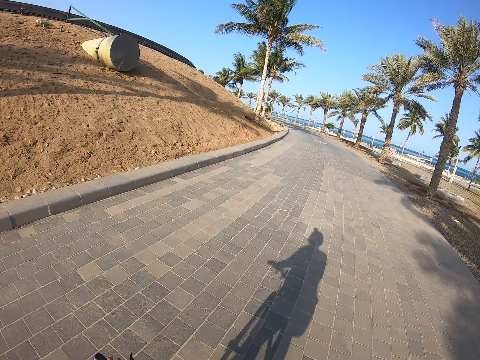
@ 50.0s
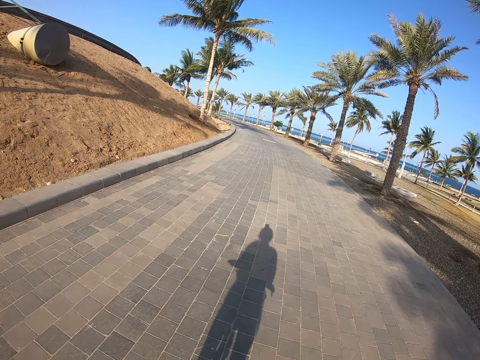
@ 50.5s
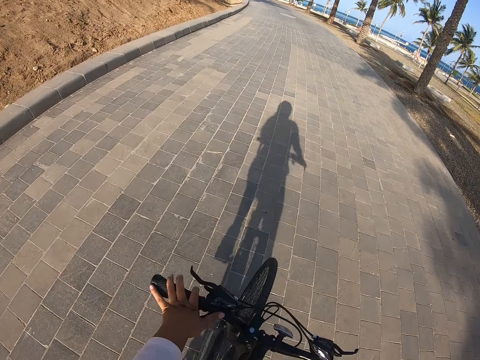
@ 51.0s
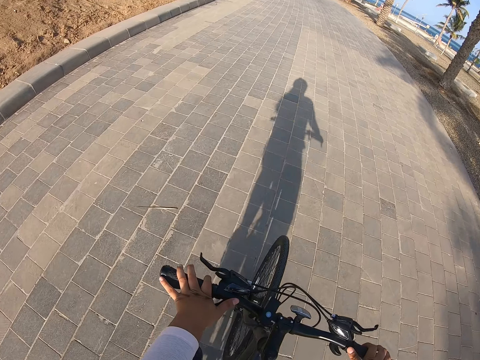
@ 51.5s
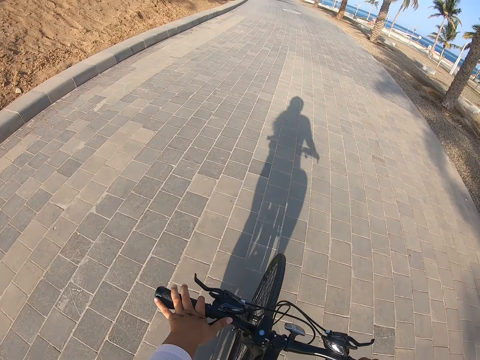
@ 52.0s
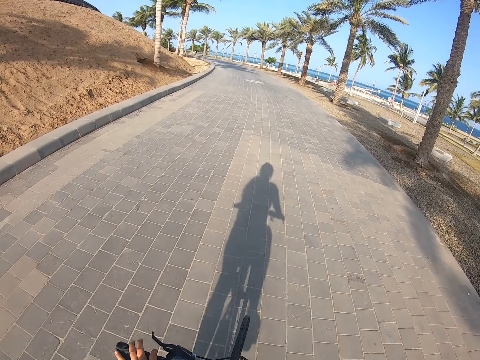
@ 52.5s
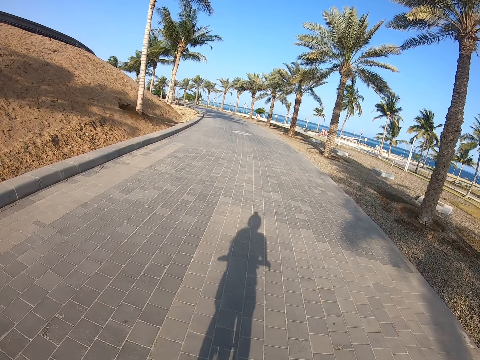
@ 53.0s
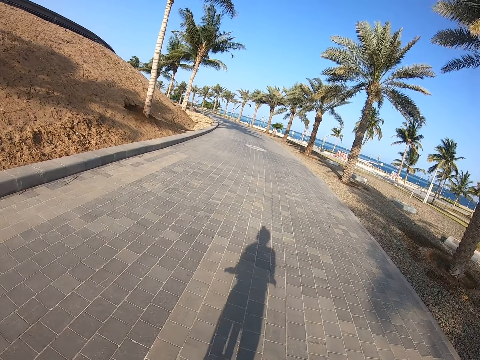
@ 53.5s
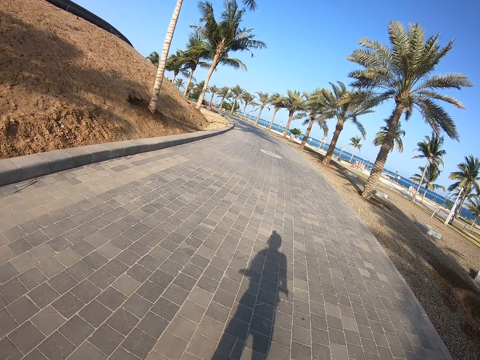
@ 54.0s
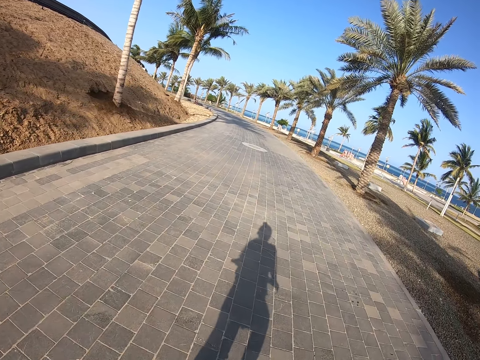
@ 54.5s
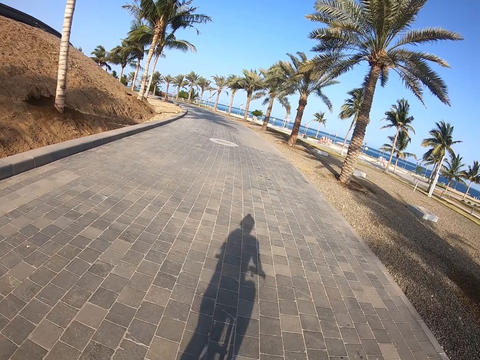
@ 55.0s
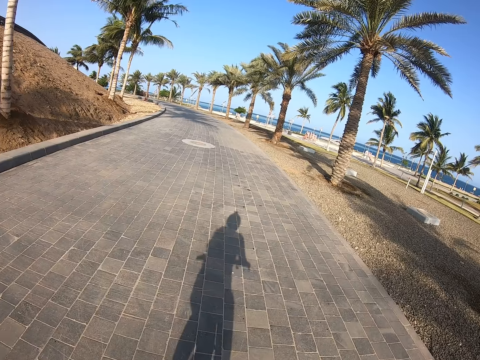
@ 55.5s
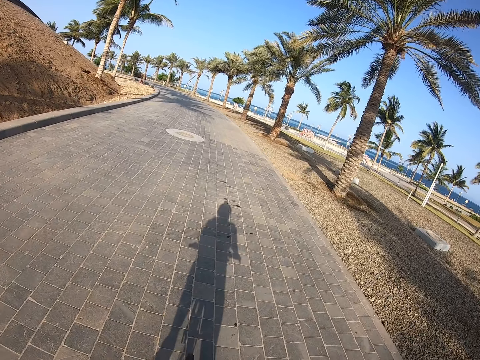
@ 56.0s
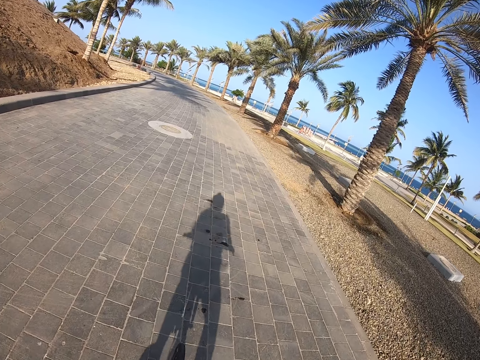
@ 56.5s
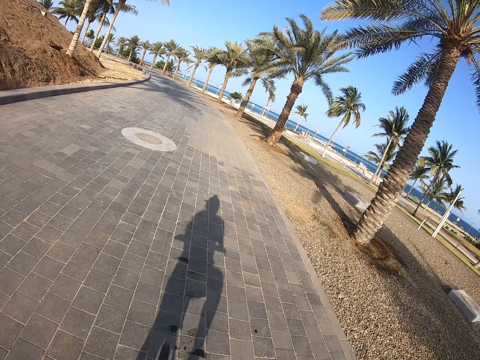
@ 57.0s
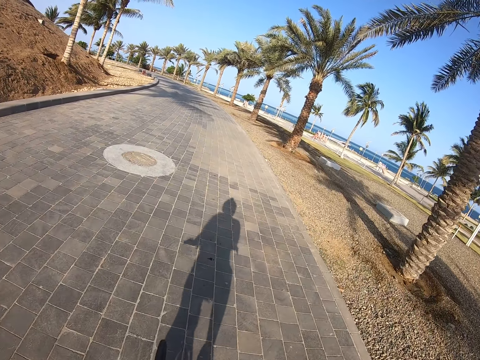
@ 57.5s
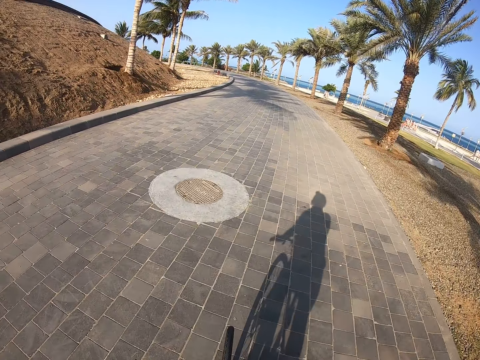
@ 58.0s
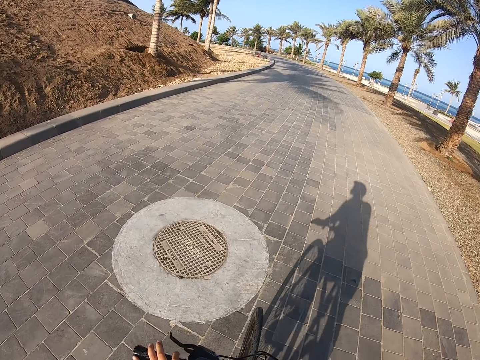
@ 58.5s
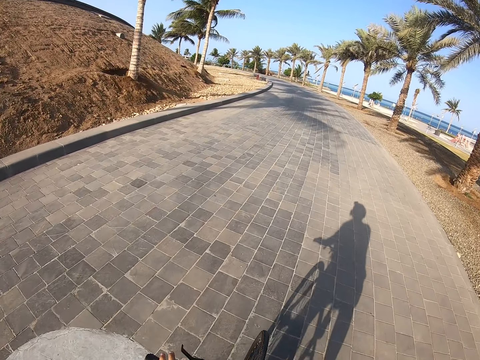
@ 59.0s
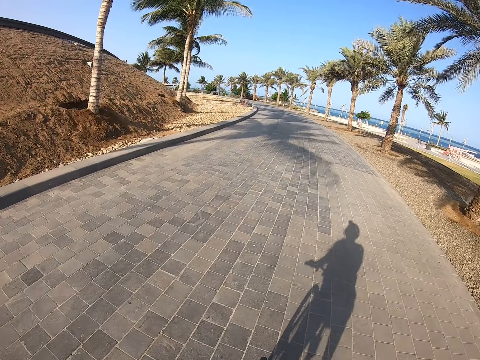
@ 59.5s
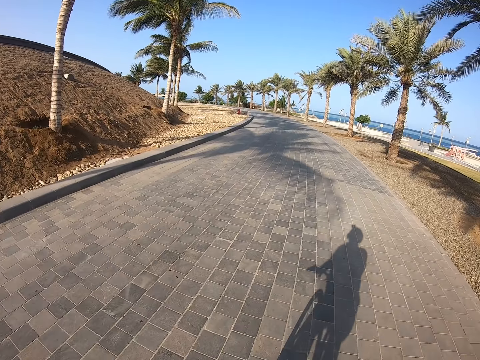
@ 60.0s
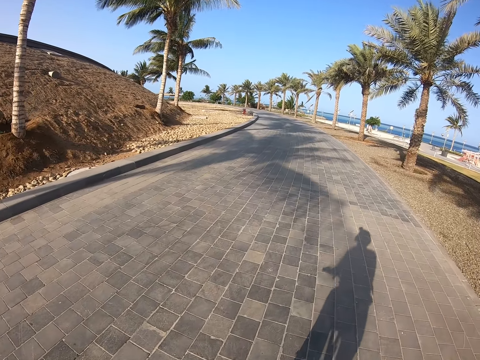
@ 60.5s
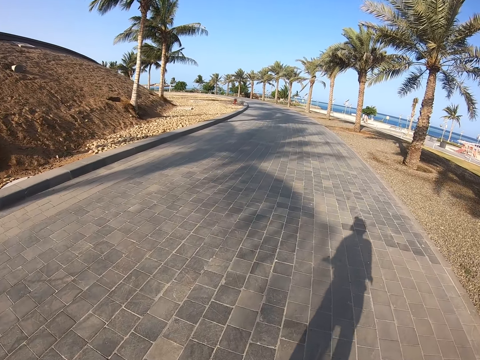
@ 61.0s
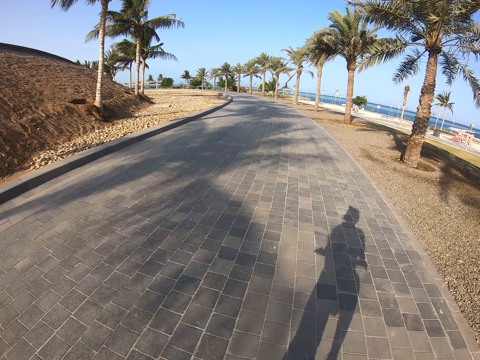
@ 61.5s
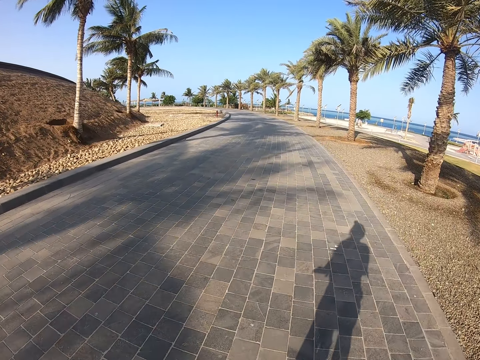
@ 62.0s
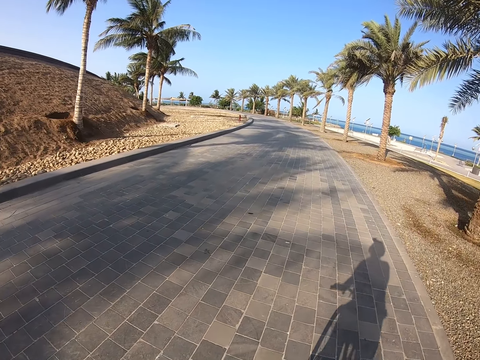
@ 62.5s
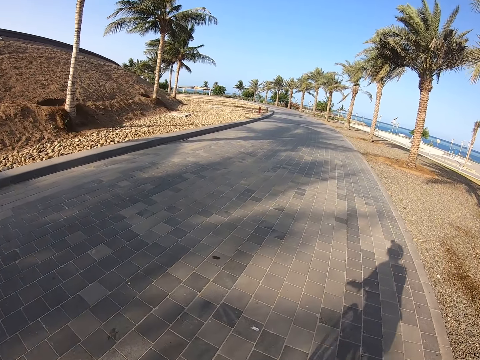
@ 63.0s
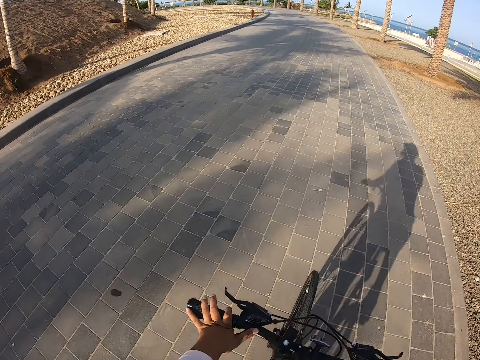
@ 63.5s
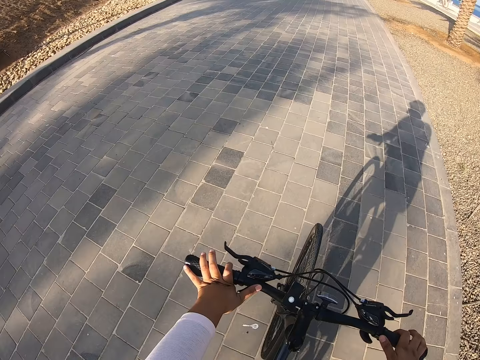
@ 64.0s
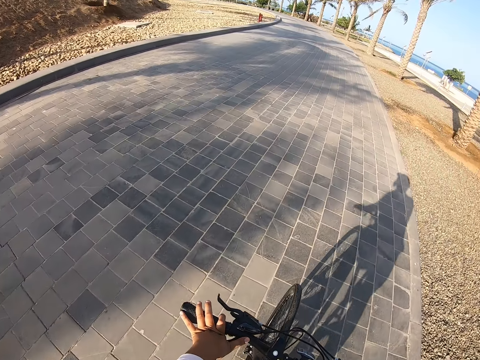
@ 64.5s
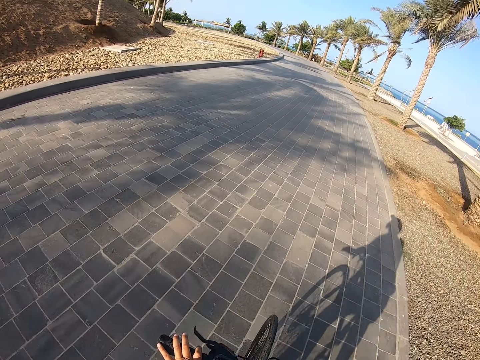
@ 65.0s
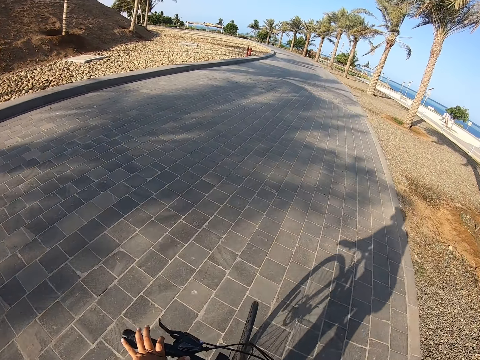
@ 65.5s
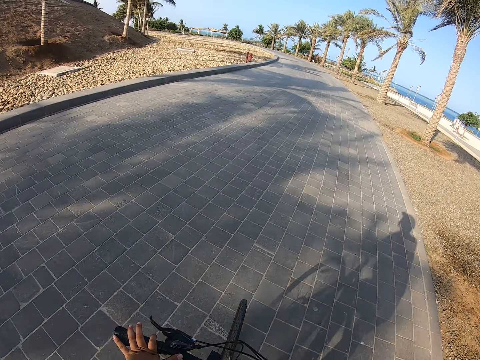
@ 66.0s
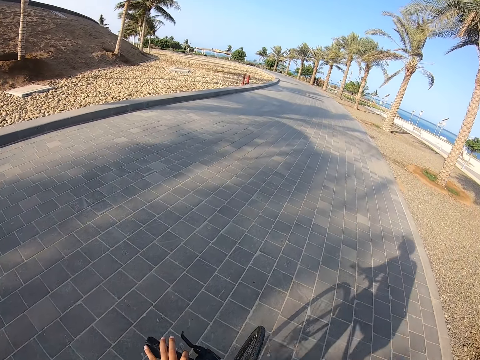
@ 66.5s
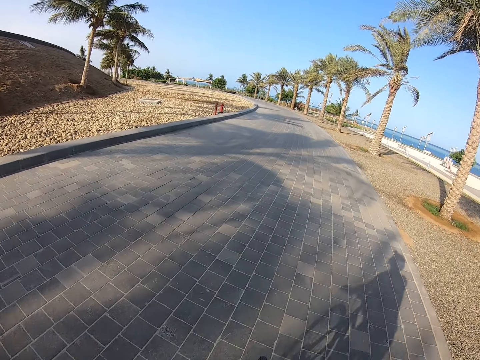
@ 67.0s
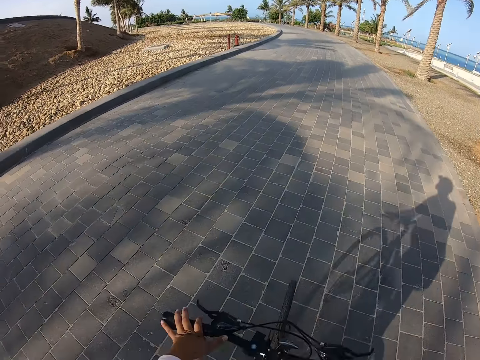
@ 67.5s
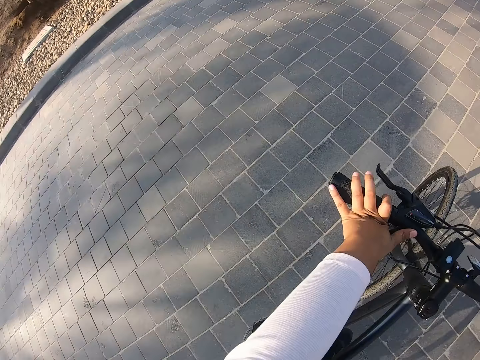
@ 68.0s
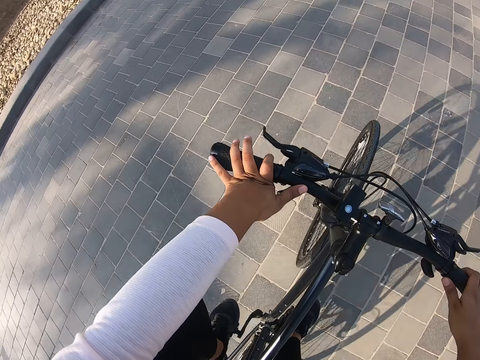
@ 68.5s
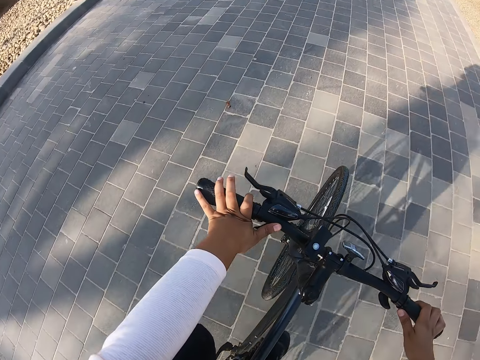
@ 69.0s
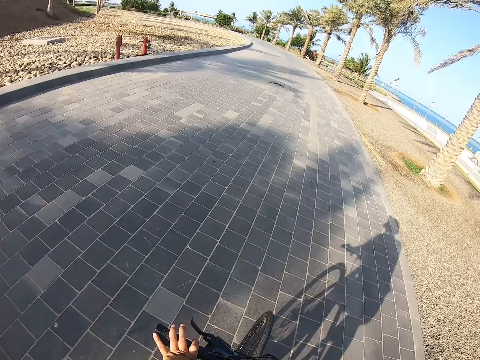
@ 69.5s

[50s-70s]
The camera wearer looks around. They look down.

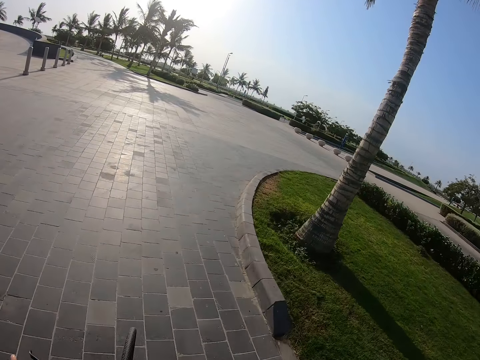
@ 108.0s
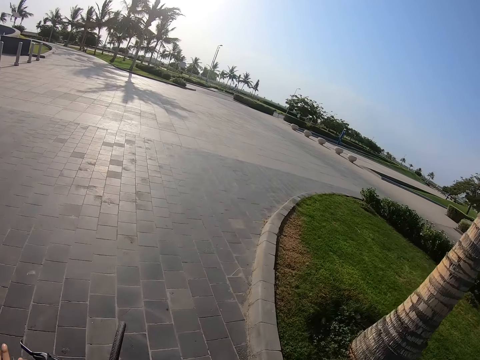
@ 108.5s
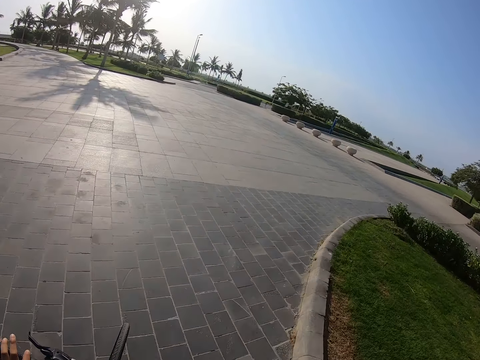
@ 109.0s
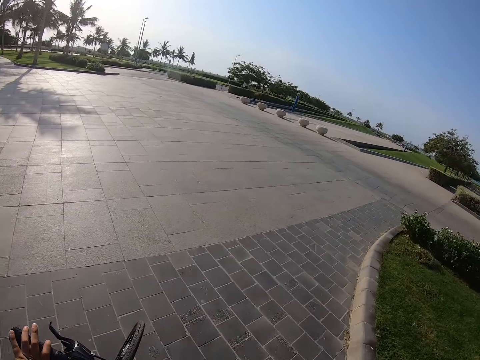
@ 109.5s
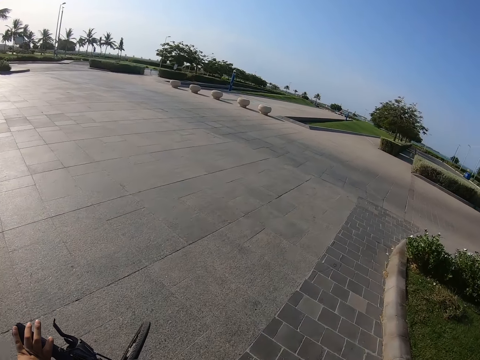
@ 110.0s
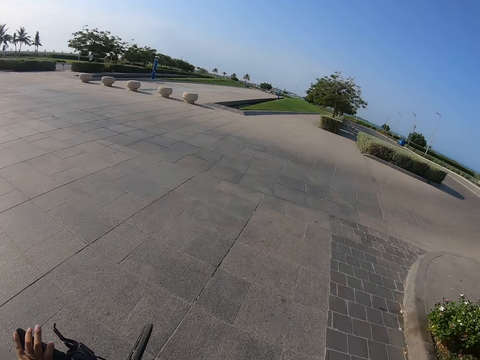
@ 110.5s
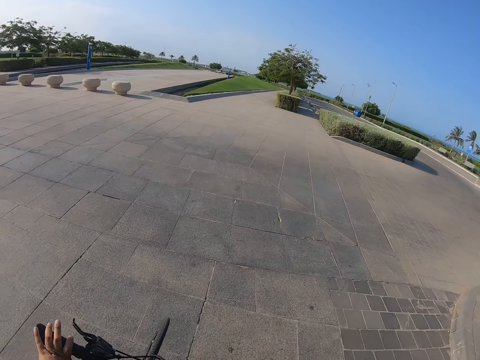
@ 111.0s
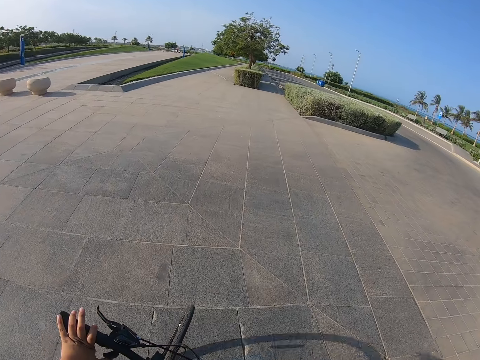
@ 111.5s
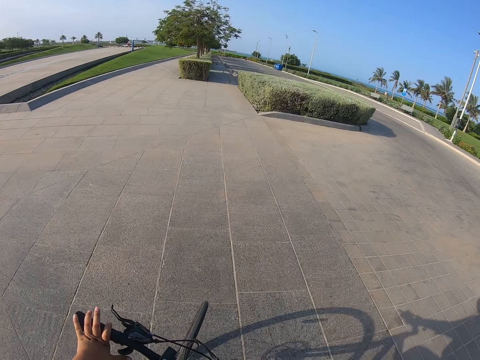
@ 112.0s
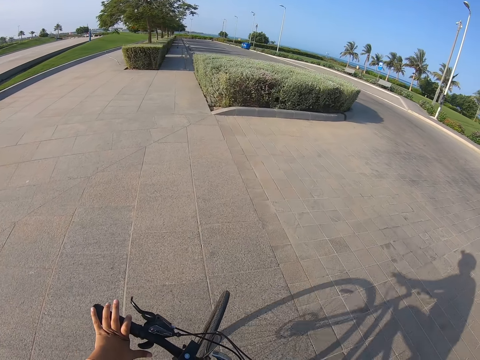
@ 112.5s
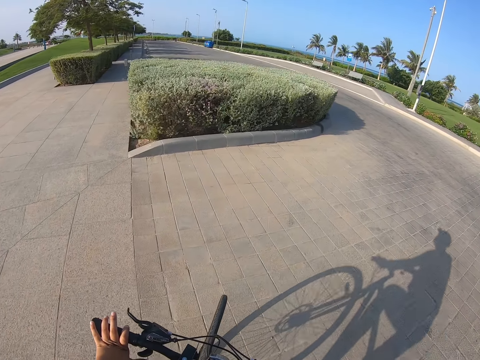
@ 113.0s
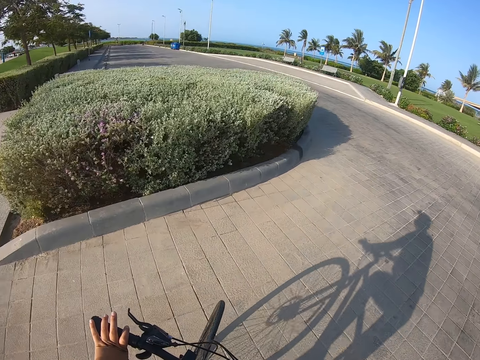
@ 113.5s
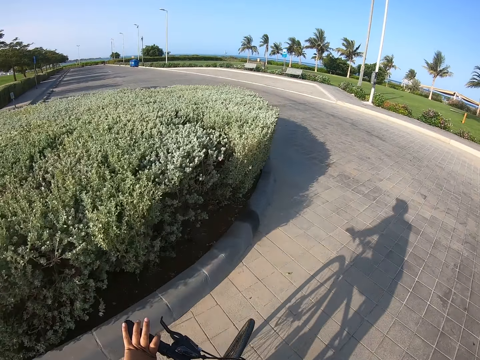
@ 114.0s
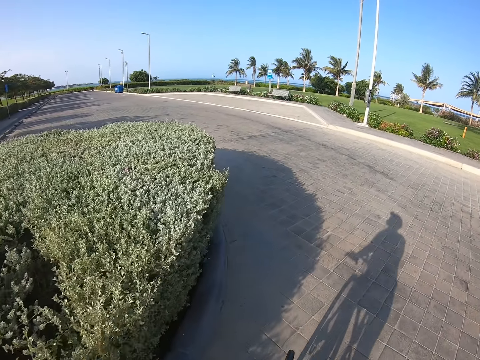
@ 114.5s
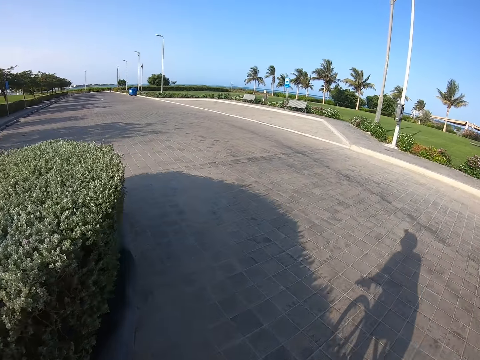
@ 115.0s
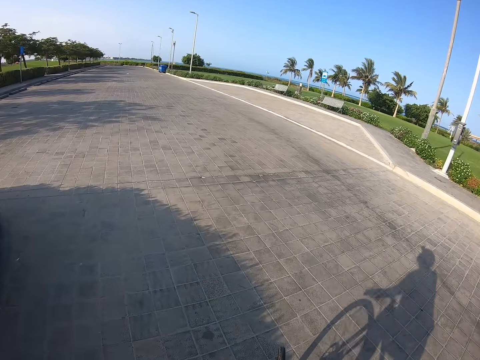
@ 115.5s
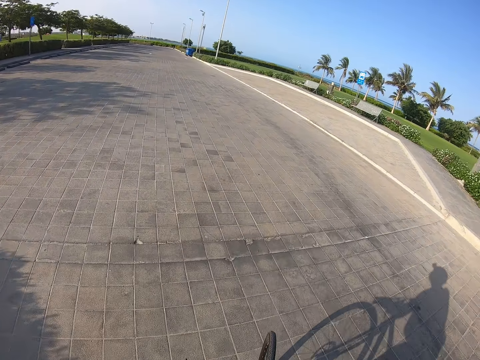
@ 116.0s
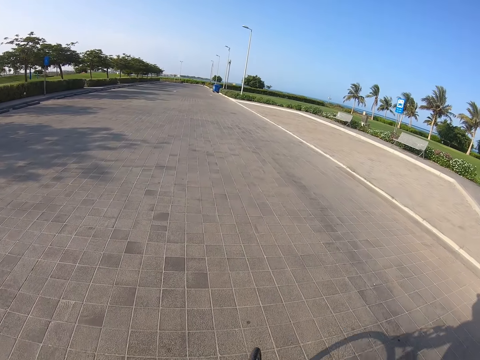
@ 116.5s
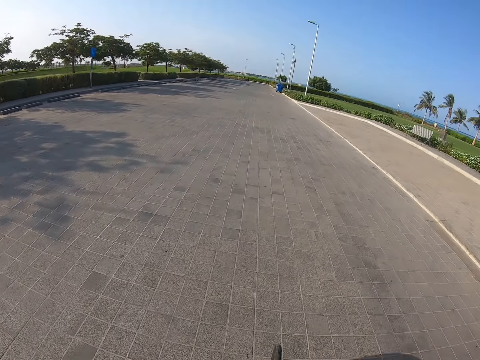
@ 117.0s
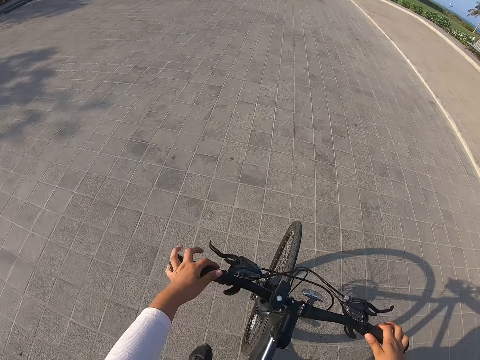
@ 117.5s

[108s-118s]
The camera wearer takes a right turn. They take a right turn again.
